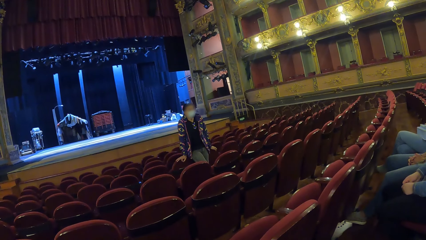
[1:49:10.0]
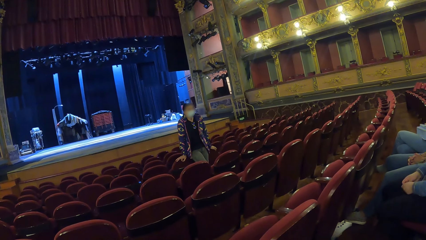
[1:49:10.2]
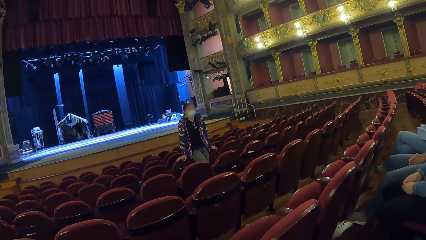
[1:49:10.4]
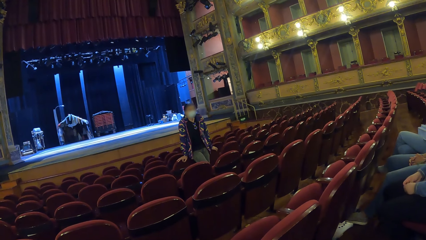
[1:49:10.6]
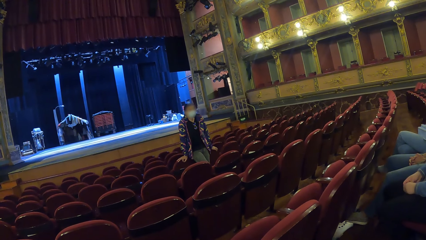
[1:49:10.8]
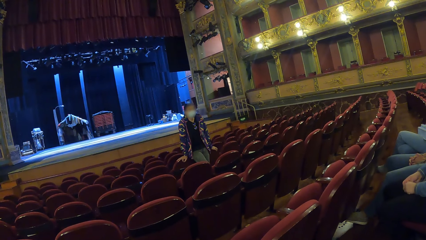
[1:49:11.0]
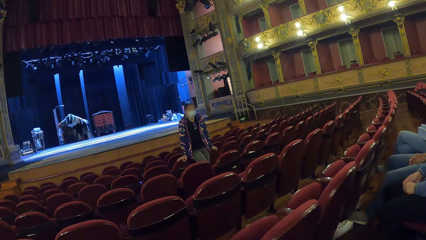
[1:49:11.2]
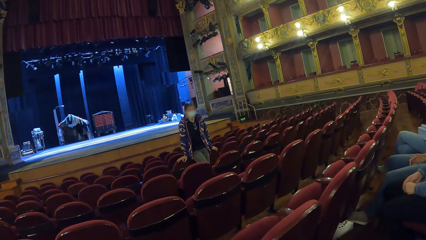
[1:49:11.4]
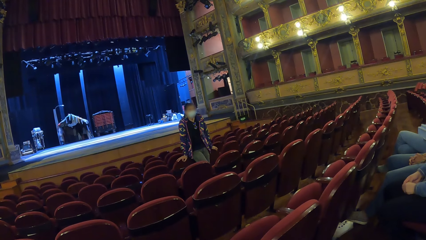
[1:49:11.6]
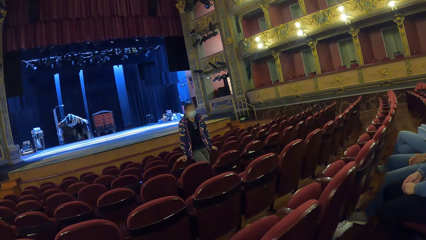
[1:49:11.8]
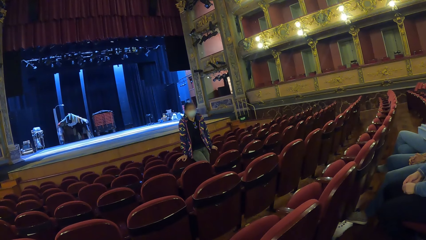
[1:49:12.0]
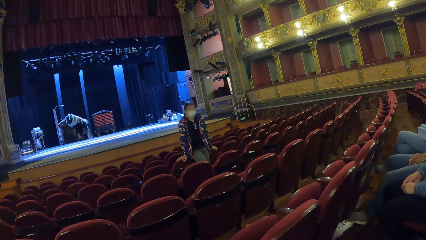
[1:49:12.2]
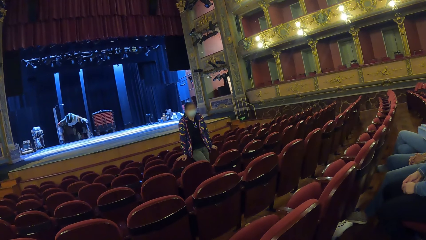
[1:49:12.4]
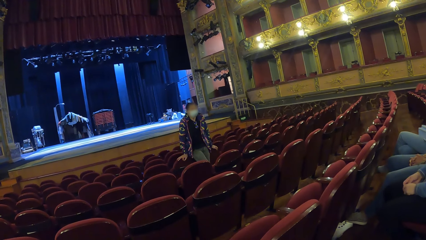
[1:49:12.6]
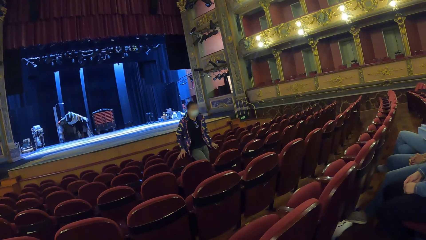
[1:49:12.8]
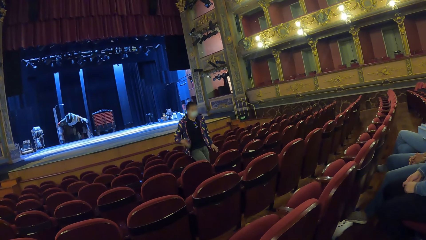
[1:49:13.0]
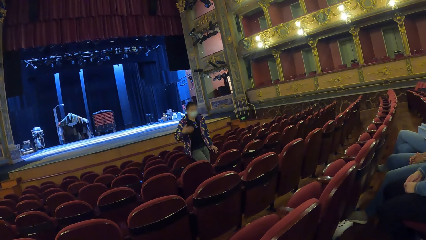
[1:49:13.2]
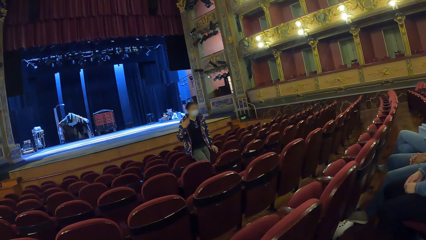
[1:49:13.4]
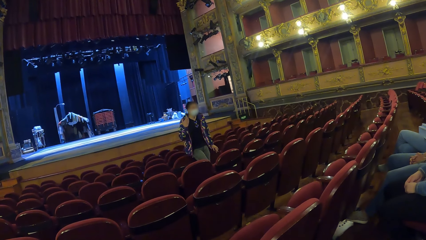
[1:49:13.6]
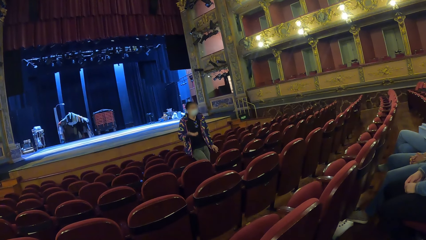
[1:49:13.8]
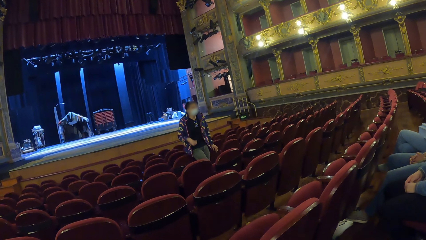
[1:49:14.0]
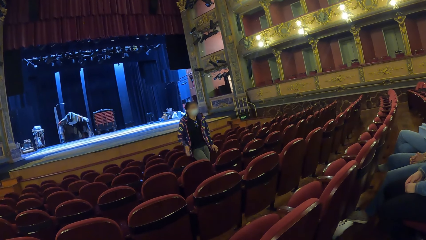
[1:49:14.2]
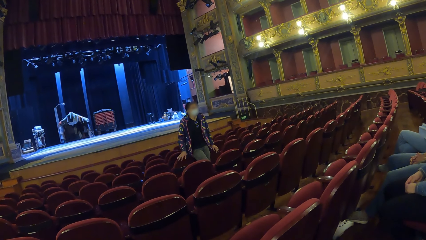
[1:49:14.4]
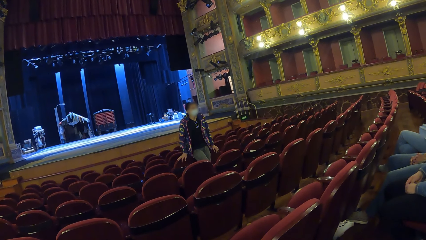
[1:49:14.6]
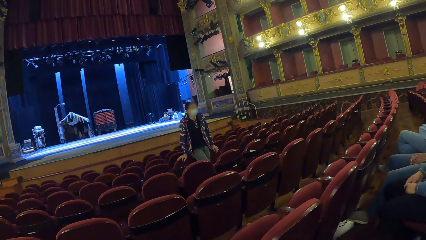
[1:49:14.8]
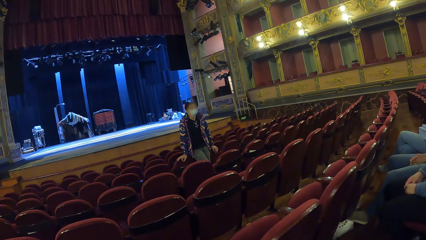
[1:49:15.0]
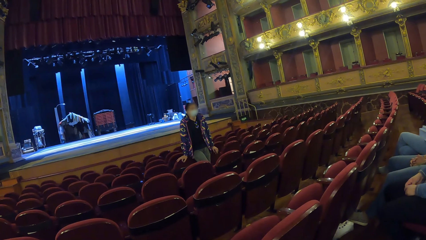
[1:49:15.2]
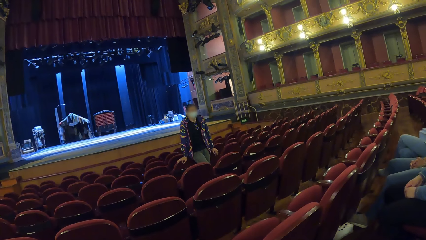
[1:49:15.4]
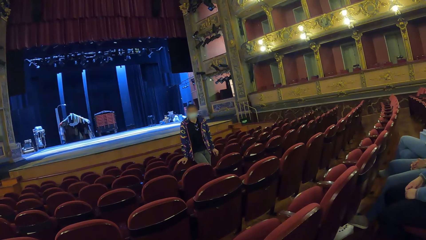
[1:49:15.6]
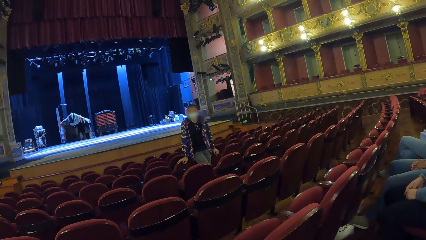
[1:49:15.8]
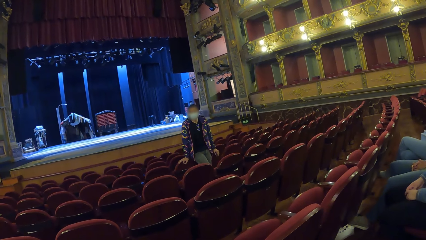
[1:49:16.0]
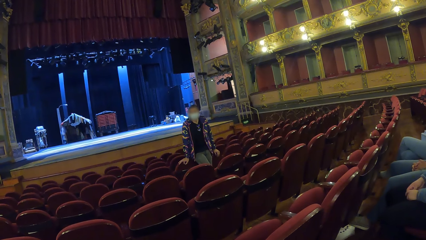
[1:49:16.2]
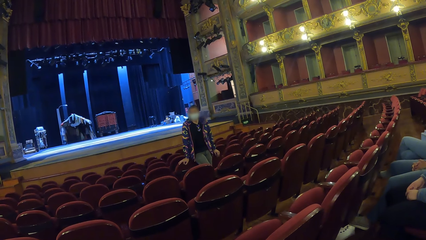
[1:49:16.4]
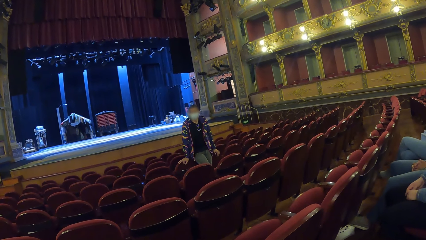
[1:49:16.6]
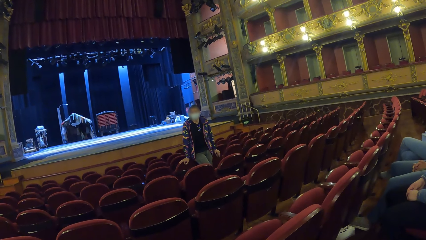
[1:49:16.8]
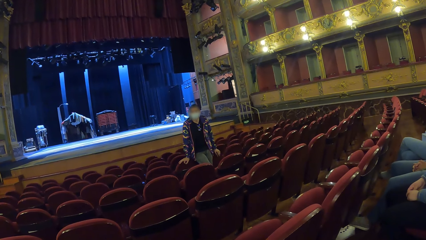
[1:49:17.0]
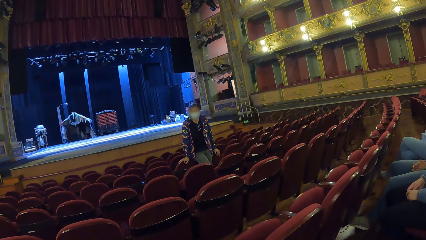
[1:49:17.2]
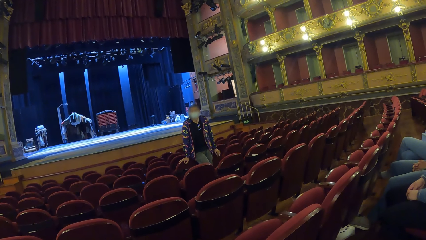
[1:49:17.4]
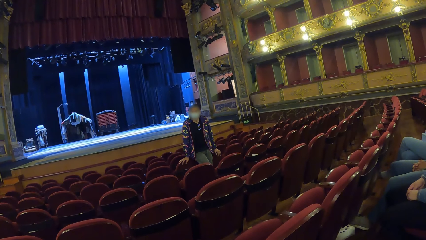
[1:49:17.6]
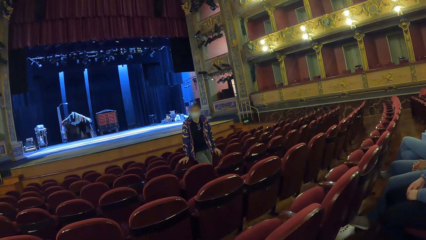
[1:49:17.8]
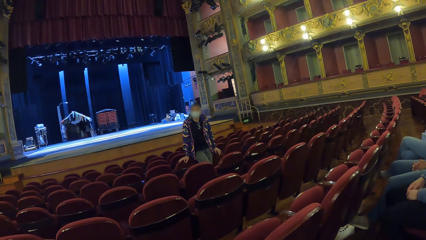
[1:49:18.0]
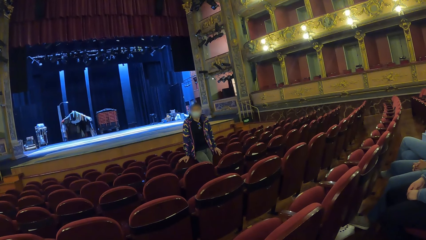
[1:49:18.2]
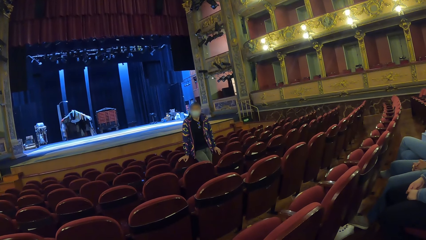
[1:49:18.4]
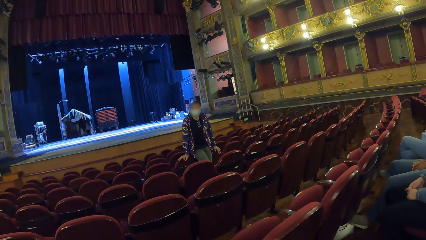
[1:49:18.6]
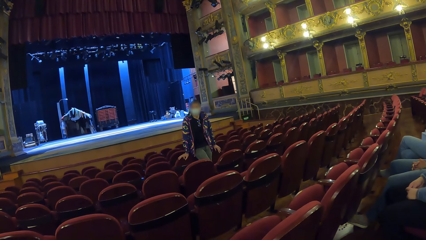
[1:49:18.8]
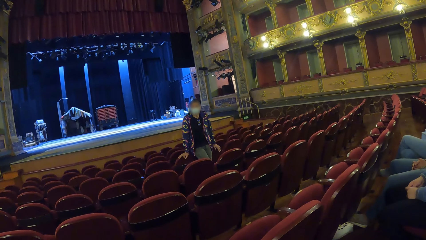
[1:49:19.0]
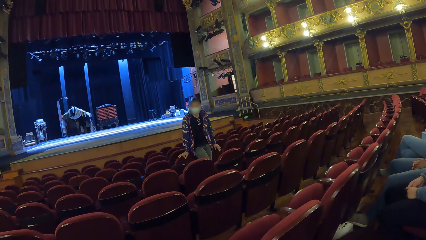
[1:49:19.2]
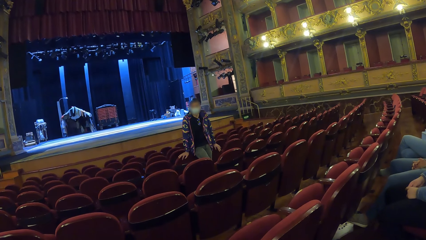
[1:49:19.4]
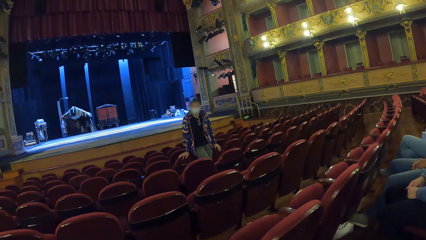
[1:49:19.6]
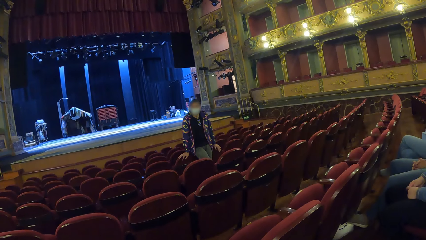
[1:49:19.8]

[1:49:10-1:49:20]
A woman moves her hand and holds the chair. The camera wearer looks at the woman.

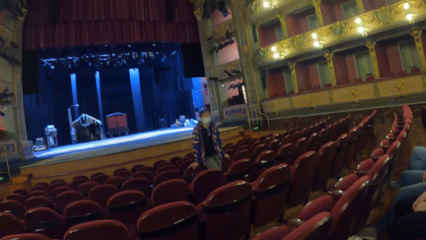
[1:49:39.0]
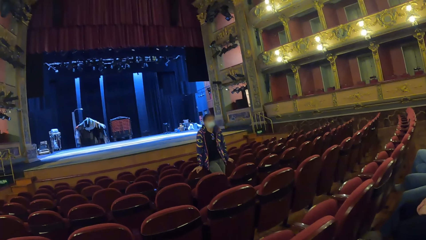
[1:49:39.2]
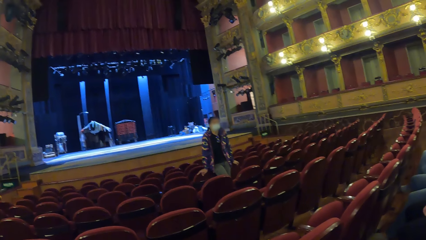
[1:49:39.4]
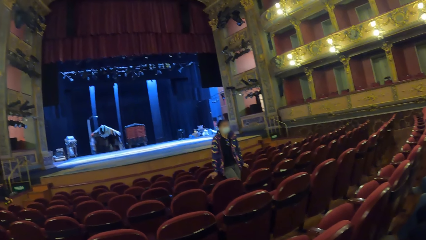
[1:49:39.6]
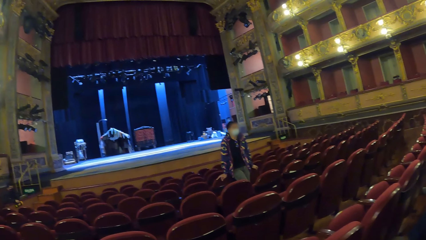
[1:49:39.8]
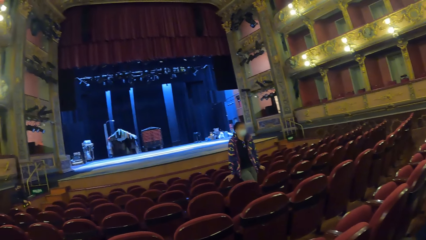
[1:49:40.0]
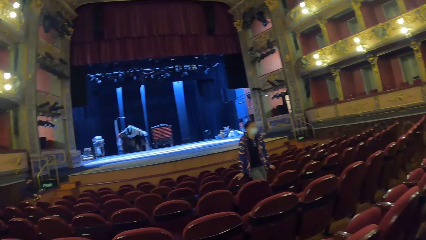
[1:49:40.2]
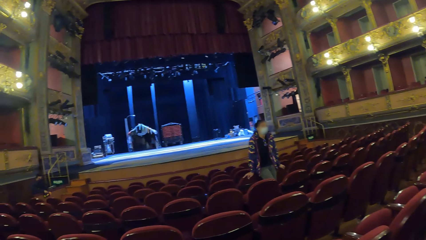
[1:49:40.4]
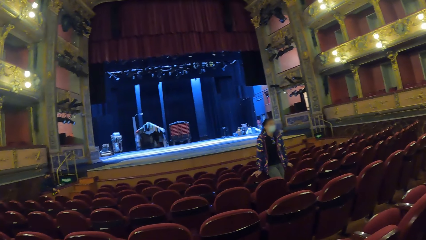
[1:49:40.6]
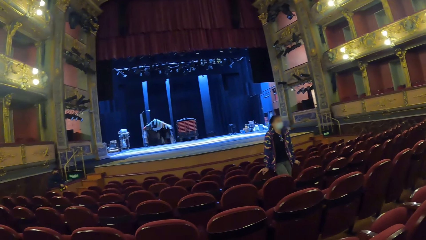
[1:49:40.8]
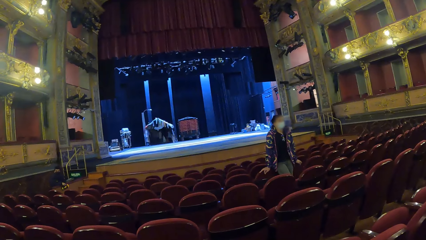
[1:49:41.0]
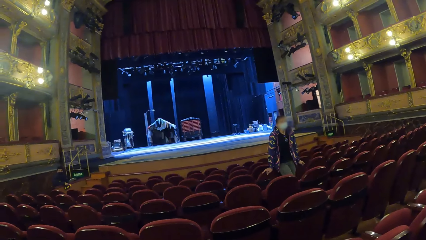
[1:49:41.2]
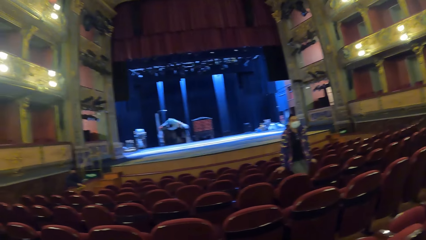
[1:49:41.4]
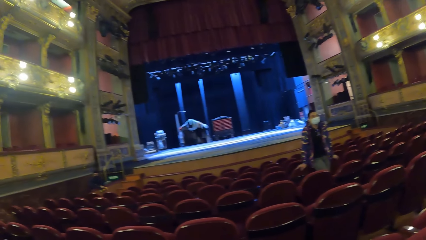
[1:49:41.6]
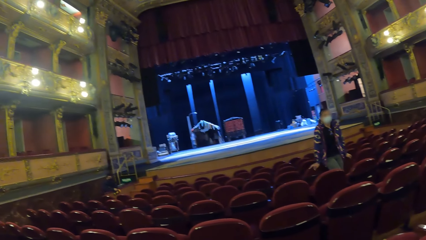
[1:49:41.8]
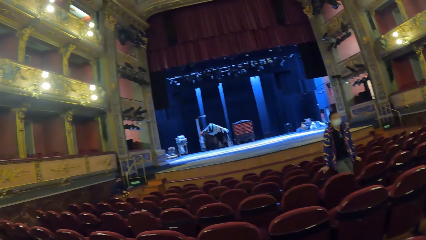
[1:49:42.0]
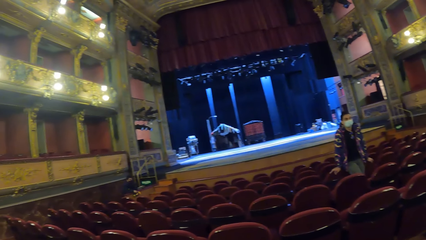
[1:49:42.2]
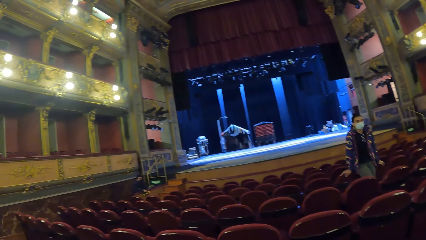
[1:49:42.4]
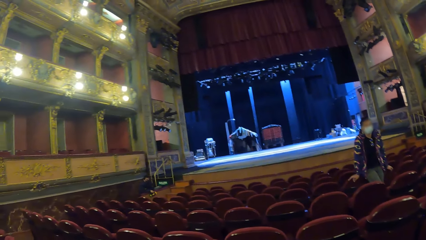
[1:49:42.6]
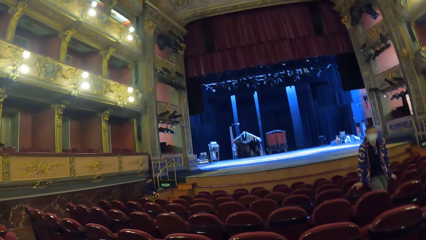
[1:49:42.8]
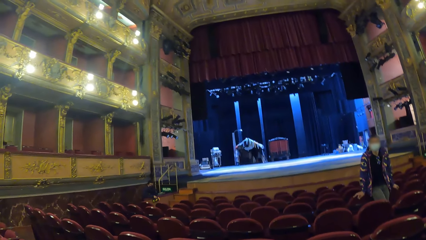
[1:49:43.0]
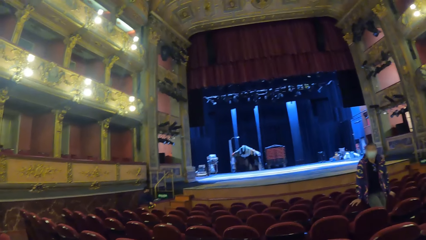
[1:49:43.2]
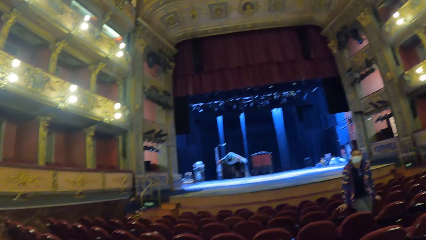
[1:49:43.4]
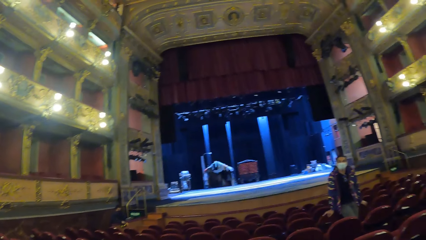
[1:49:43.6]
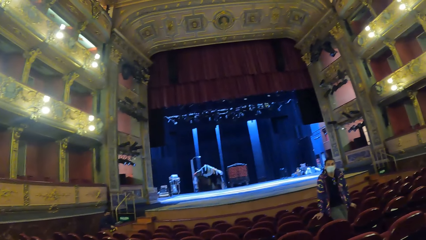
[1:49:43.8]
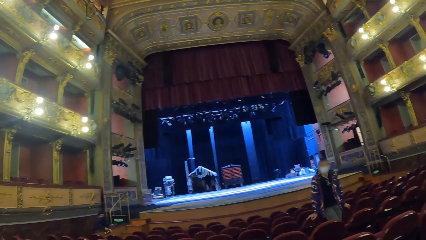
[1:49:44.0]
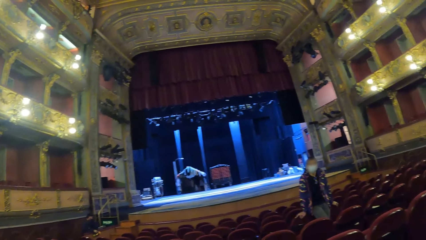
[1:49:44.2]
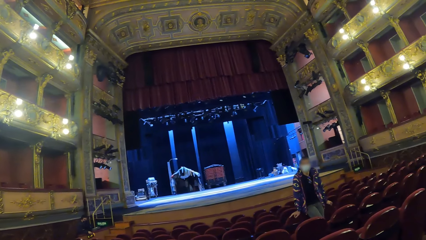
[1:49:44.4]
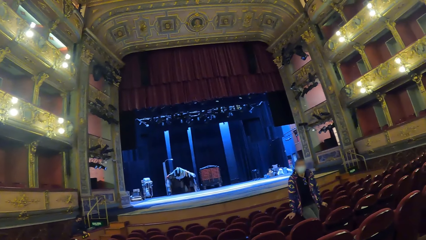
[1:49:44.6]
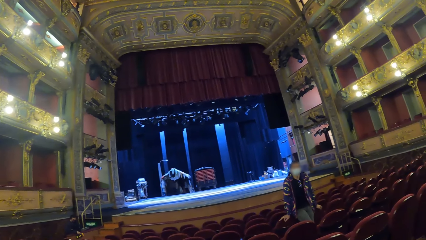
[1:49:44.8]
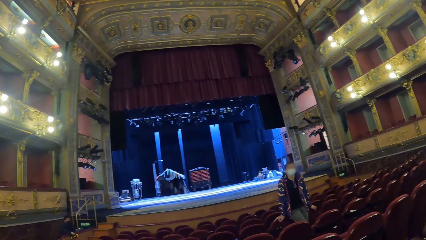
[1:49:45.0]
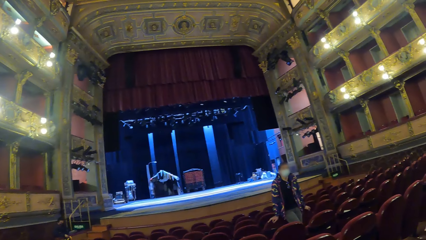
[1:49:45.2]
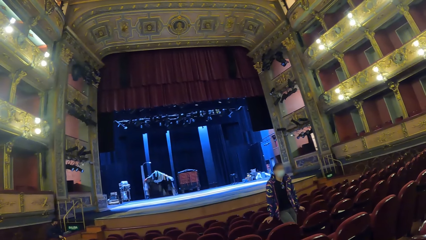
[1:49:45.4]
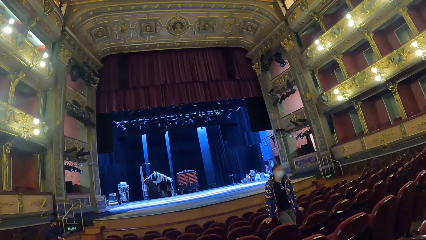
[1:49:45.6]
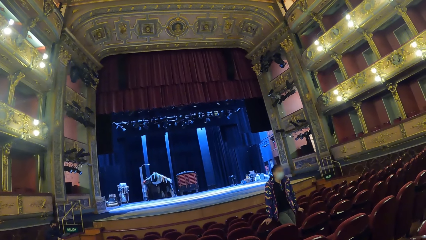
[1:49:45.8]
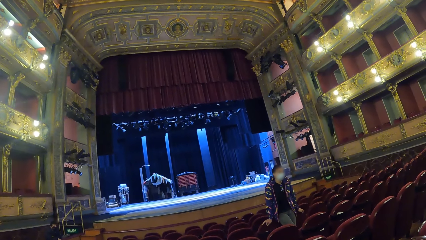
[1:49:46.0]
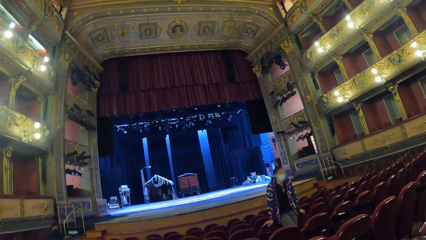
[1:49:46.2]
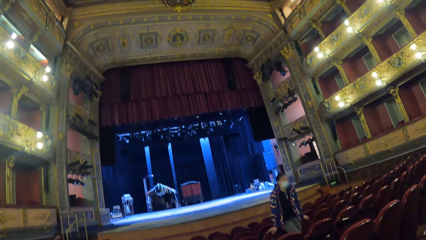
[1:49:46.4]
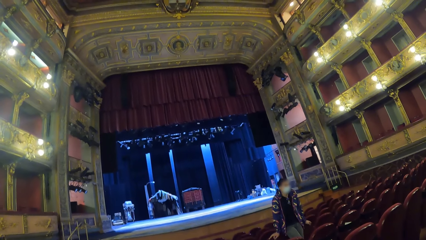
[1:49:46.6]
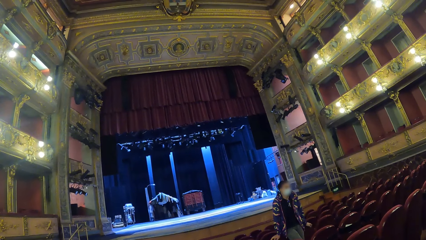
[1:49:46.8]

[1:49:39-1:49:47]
The camera wearer looks around the movie theatre room.
